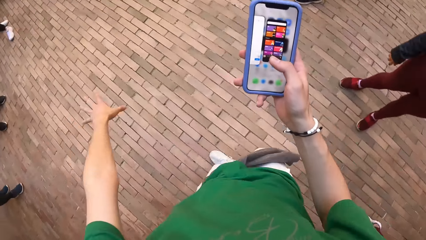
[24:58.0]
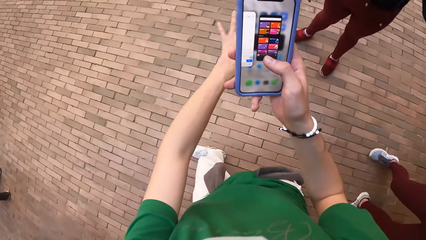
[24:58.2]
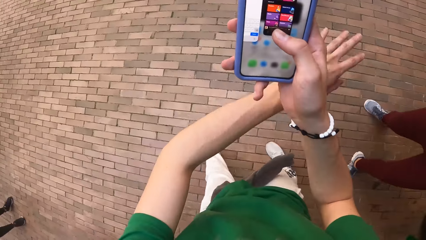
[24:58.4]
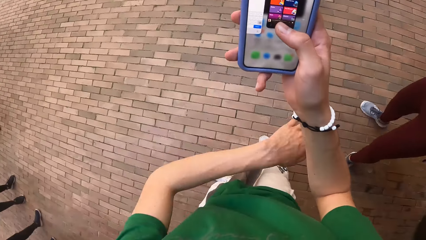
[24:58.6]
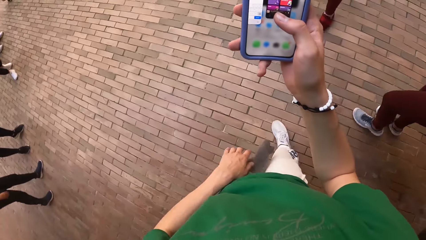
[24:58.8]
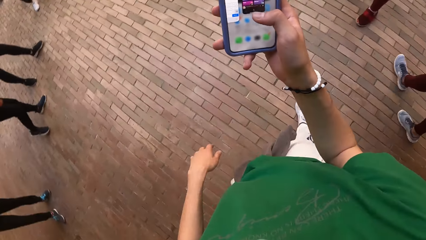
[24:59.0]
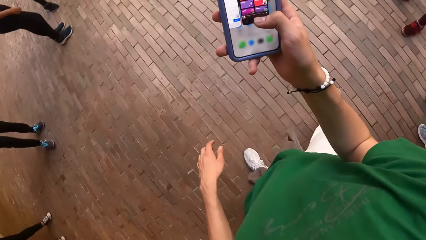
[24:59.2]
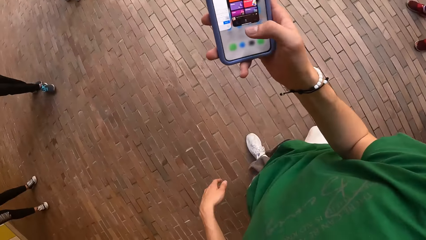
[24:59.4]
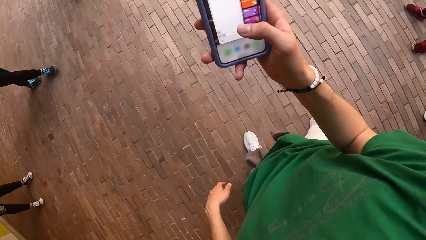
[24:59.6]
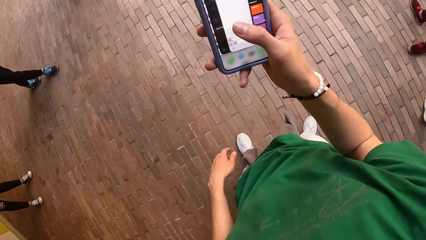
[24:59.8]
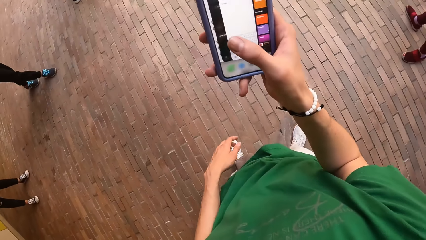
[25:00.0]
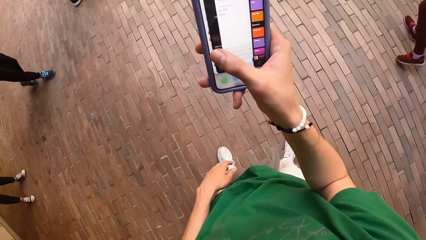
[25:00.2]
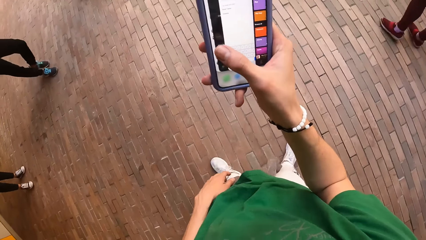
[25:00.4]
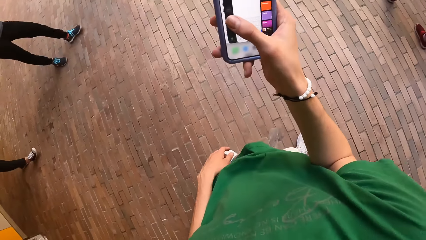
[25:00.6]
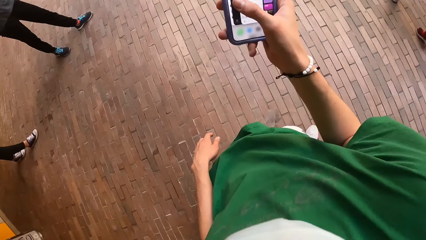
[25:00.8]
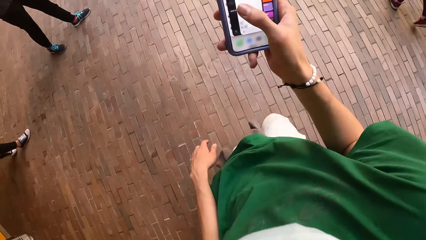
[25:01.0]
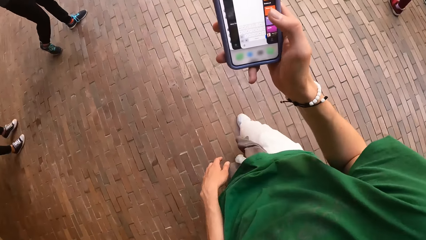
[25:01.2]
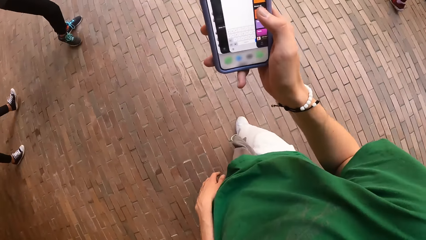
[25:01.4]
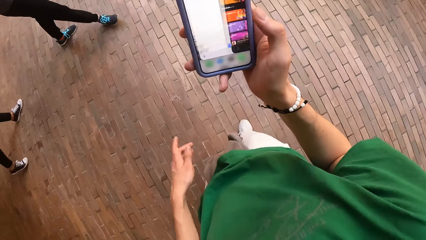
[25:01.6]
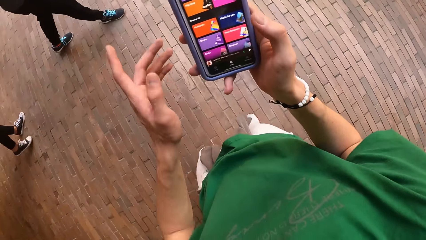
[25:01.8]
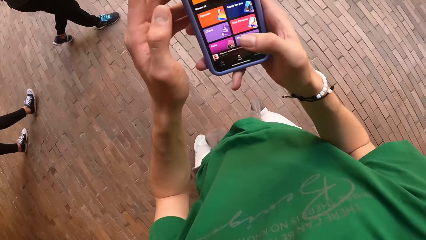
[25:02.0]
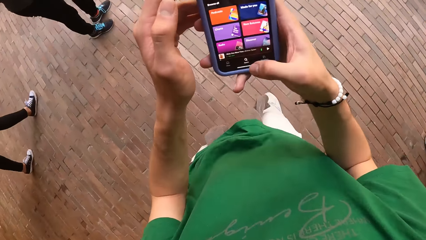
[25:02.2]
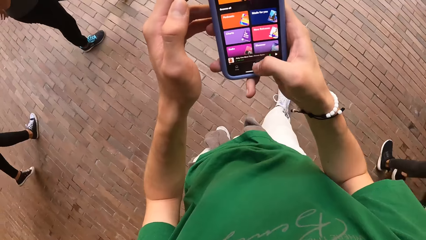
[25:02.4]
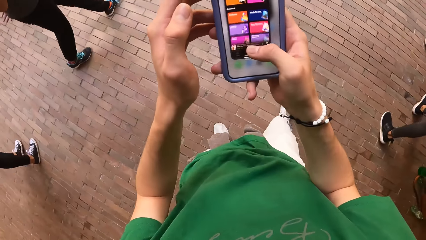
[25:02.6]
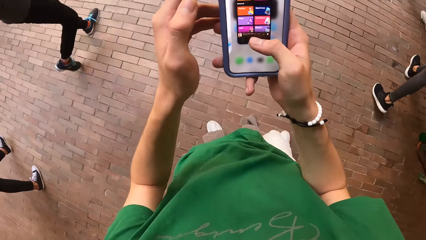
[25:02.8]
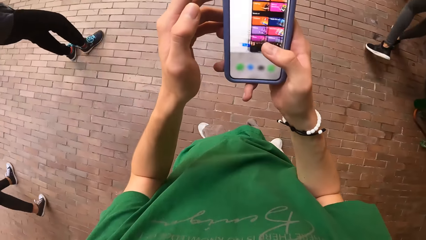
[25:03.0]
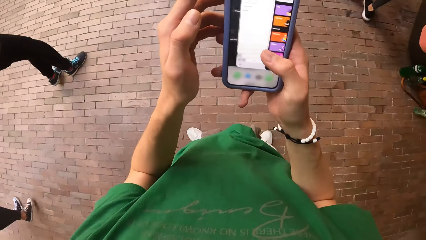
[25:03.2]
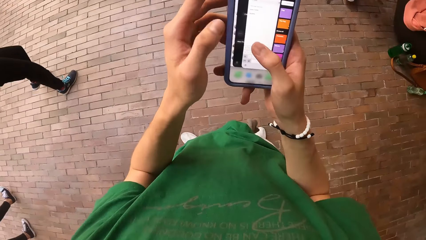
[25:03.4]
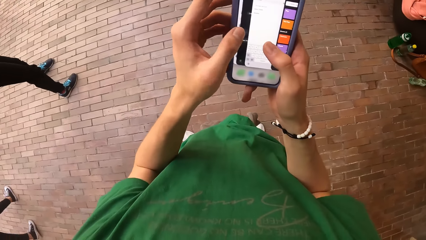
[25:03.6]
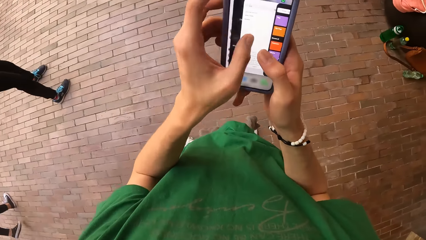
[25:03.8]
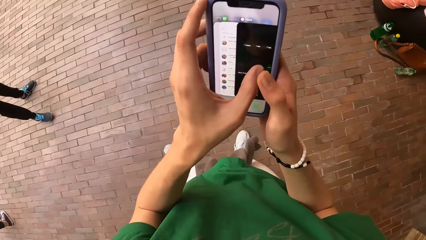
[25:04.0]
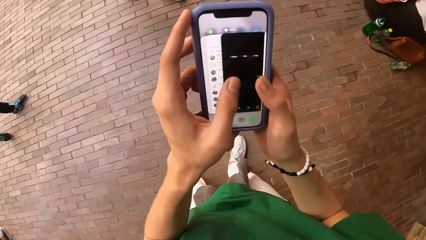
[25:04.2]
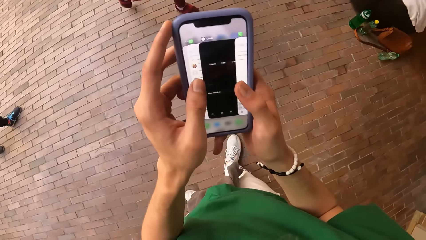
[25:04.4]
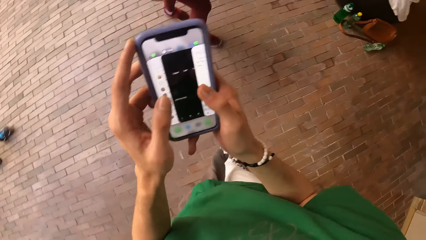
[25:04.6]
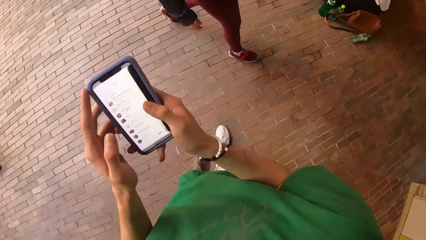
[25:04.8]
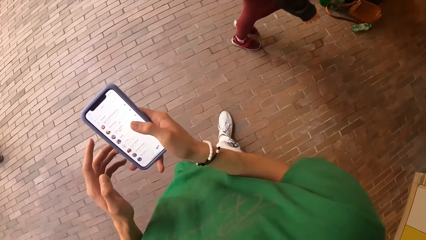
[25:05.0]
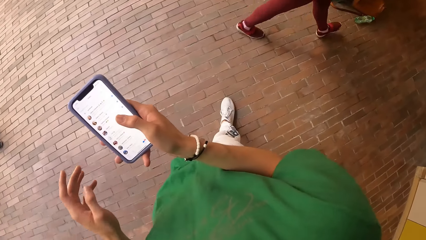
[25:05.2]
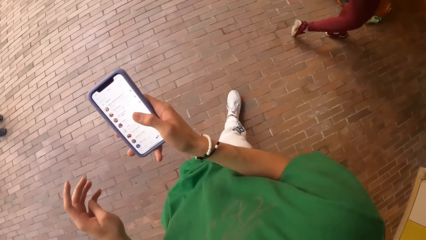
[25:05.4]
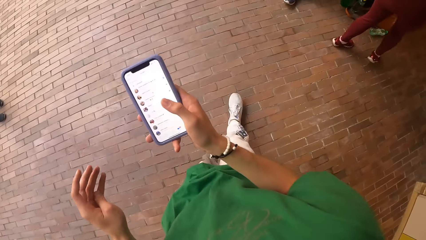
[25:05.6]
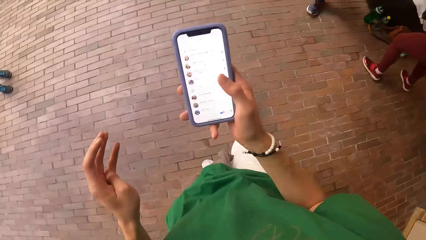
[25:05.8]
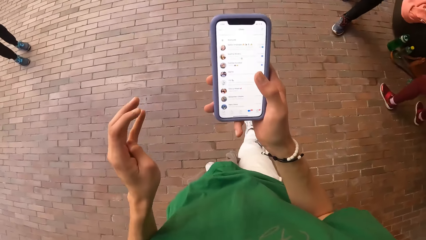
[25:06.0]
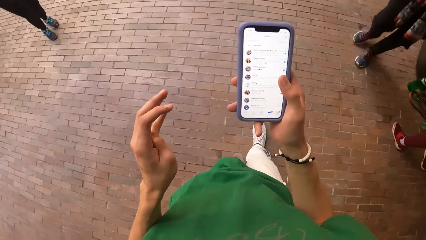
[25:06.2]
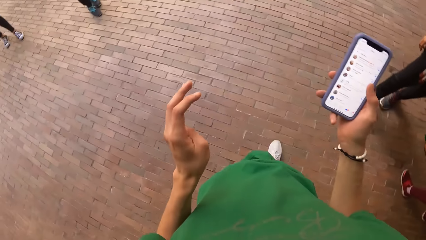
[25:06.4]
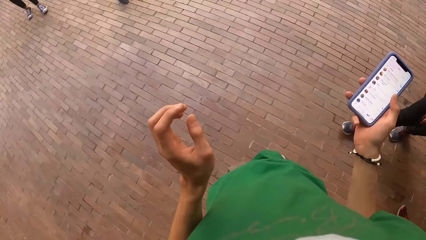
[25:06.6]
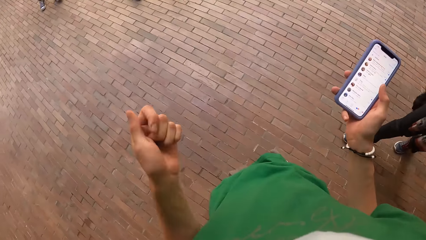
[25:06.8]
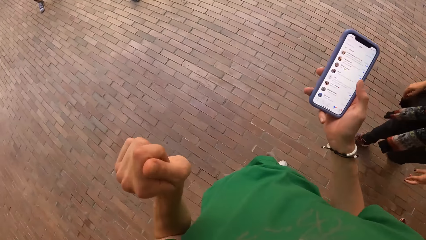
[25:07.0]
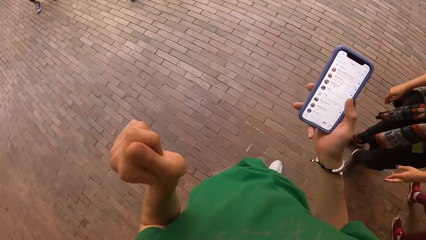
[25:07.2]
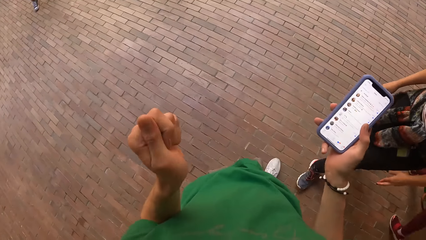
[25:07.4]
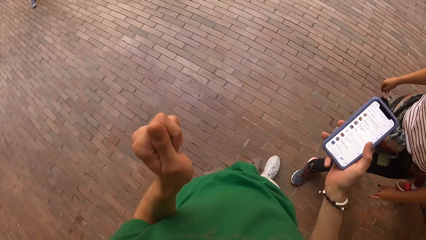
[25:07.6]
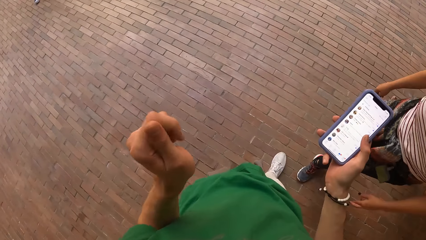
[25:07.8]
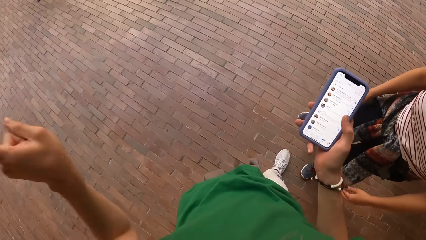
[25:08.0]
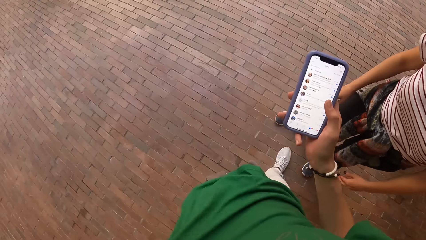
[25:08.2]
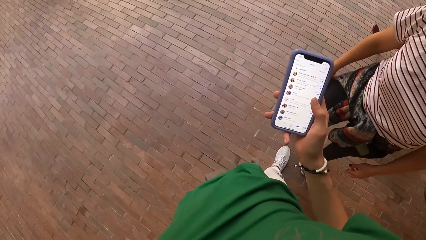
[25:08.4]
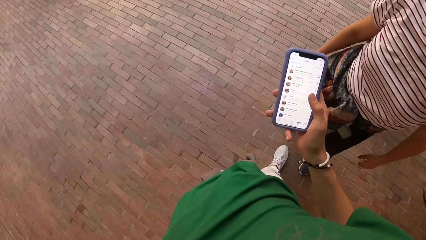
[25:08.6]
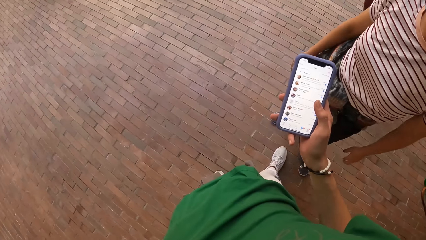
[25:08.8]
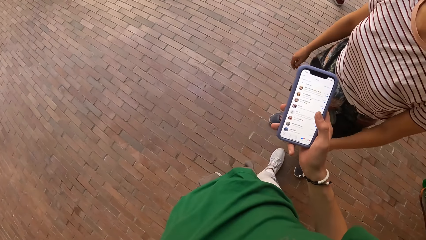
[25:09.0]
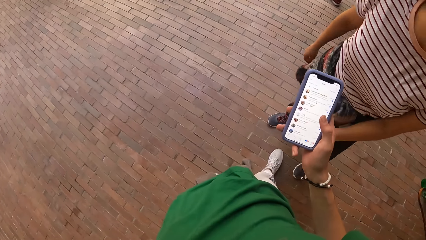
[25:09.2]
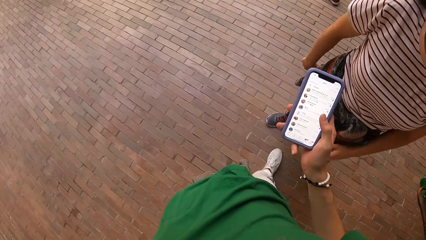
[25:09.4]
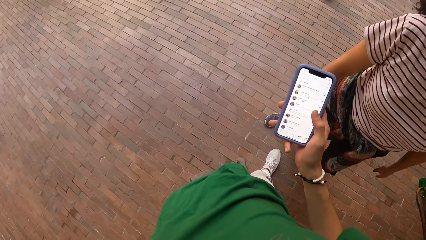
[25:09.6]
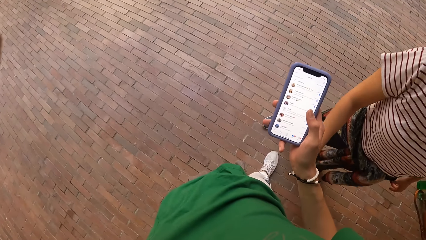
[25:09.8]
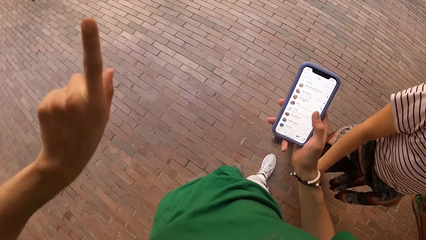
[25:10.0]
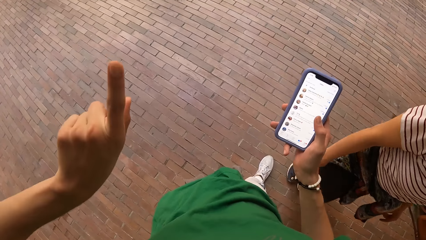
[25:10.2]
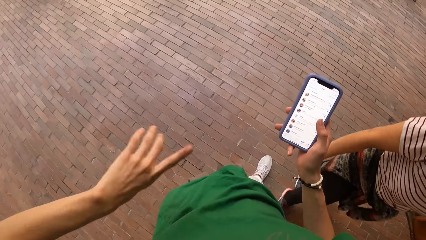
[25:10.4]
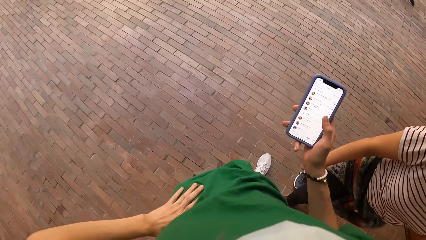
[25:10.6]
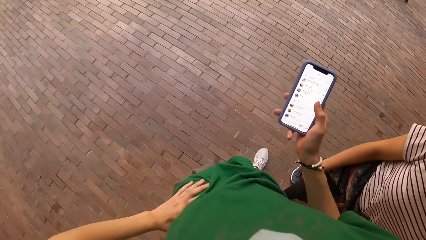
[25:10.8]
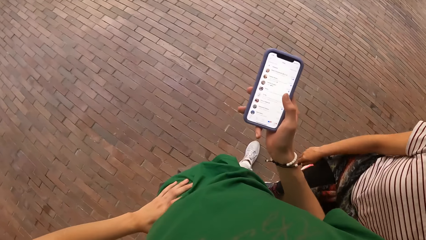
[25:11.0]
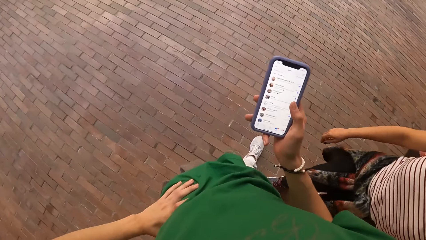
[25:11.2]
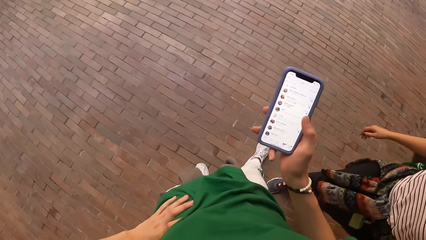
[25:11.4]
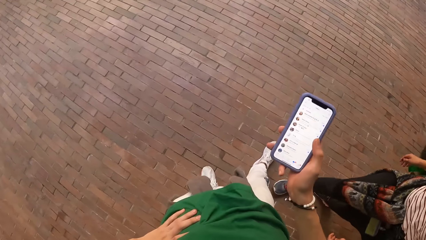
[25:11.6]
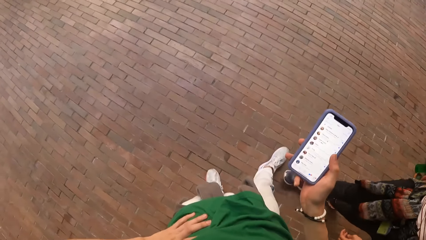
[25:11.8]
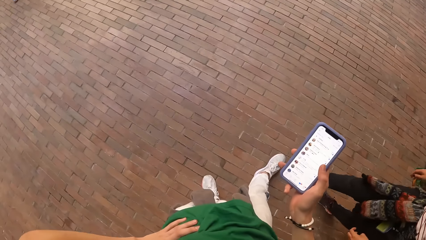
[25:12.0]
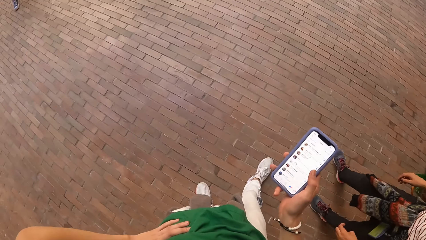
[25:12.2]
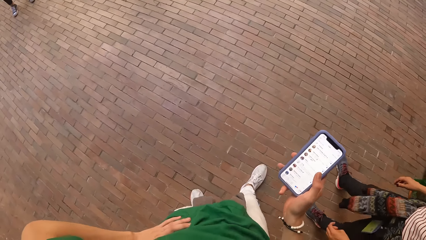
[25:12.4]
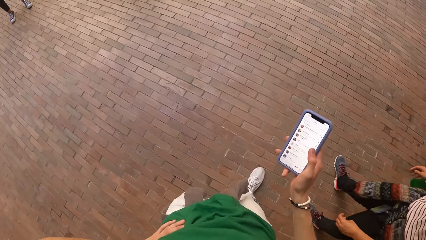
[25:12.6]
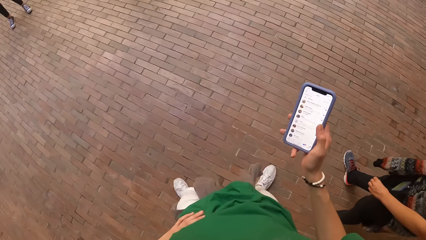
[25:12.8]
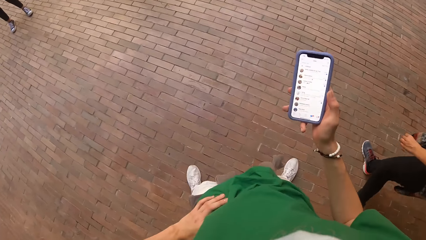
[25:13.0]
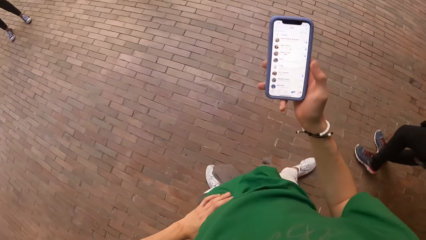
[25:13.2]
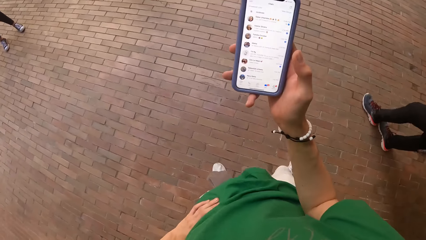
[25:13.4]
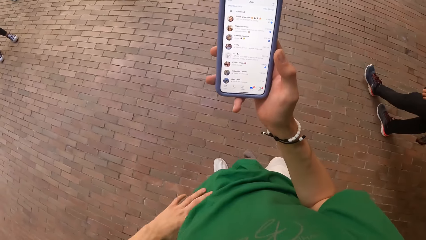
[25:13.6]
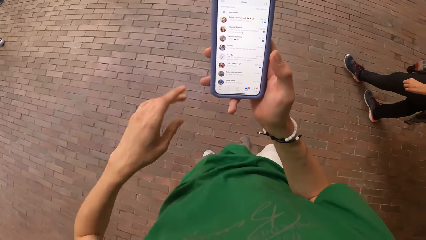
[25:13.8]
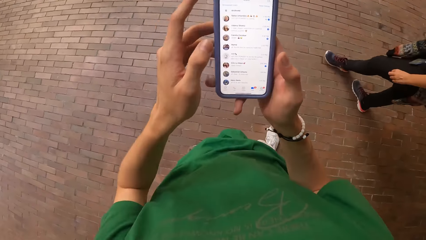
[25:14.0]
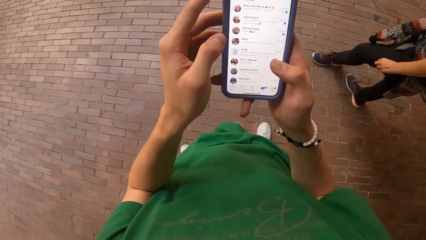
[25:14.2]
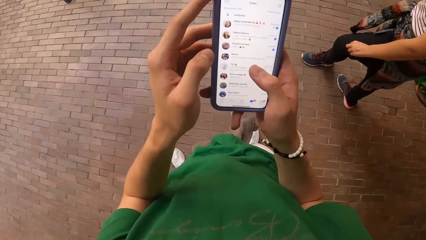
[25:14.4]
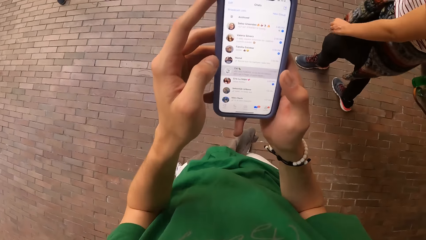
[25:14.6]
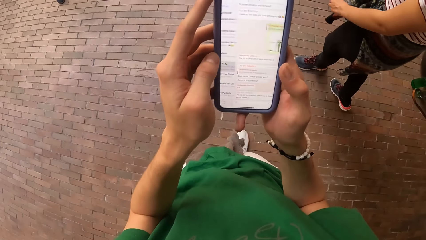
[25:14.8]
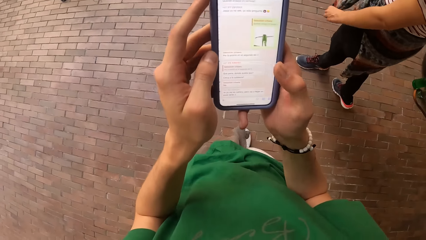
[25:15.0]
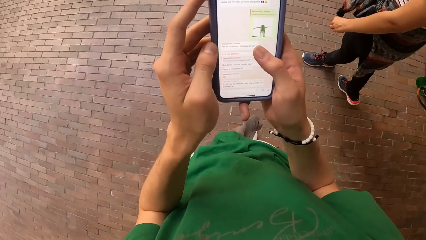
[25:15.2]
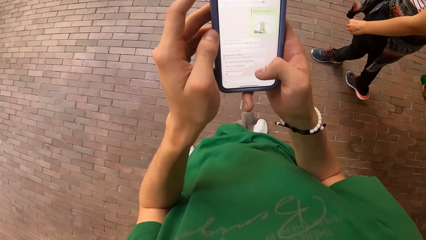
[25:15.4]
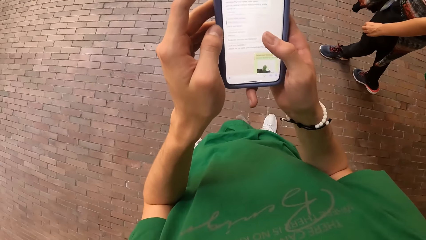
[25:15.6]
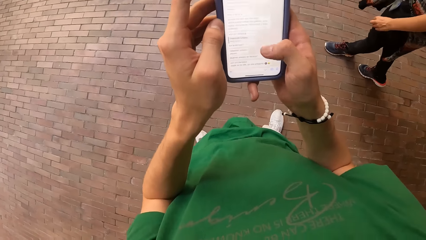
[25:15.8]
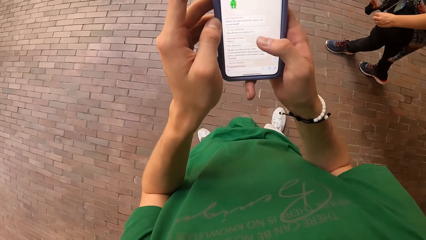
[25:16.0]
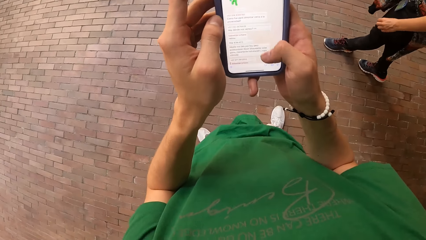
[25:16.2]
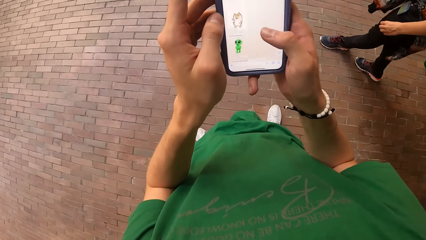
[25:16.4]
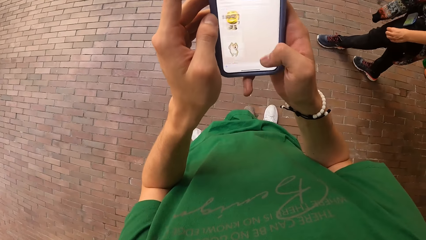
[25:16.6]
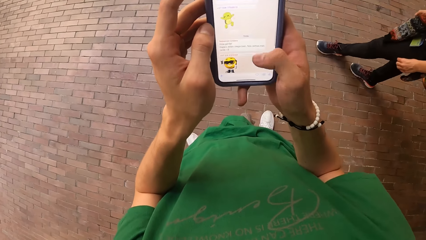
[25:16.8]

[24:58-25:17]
The camera wearer dials the phone. They interact with a woman. They operate the mobile phone with both hands.
